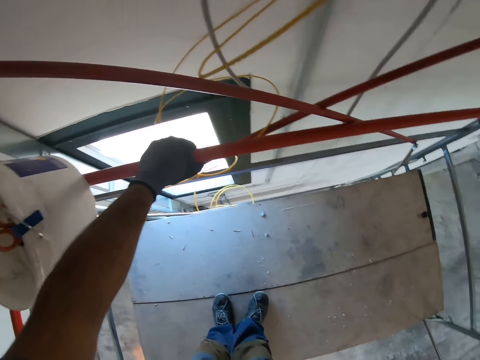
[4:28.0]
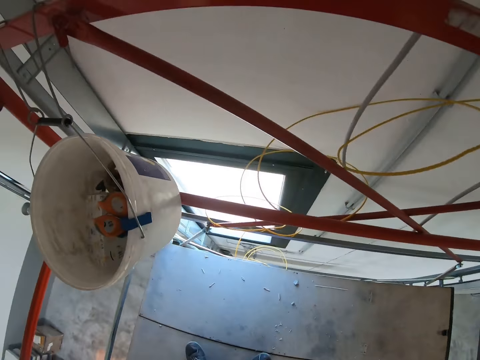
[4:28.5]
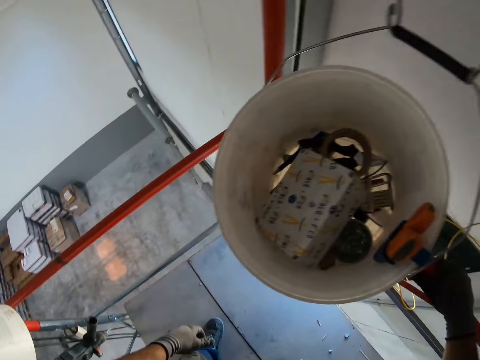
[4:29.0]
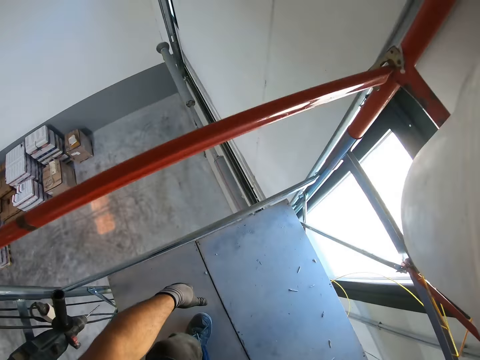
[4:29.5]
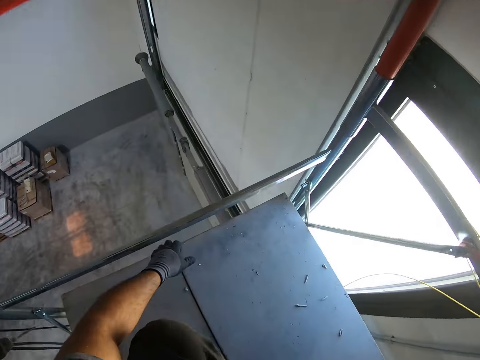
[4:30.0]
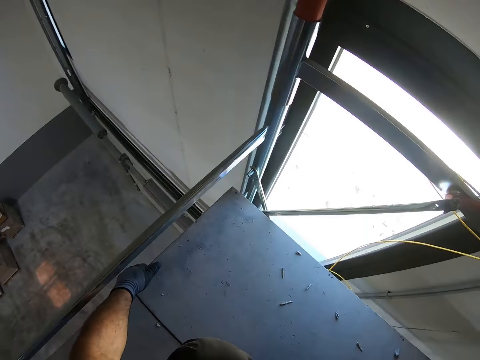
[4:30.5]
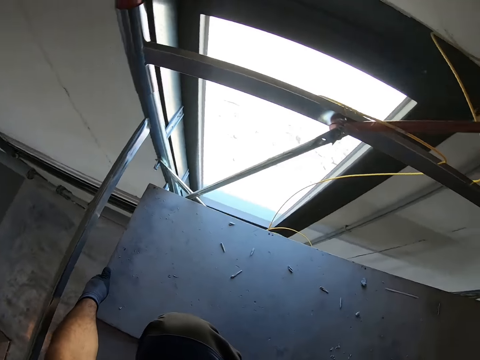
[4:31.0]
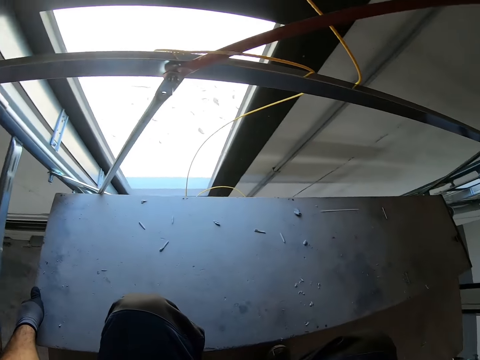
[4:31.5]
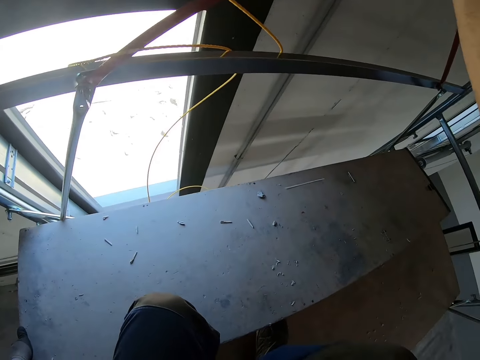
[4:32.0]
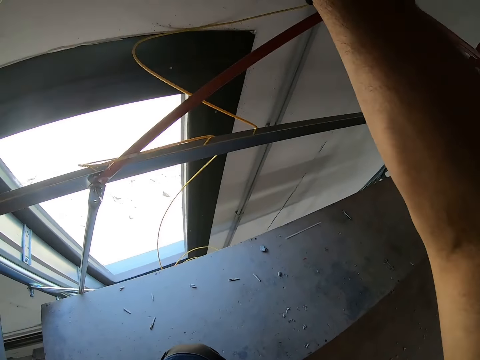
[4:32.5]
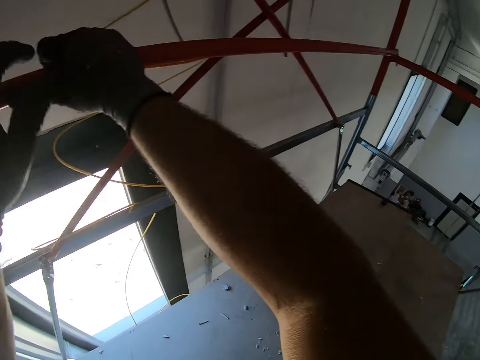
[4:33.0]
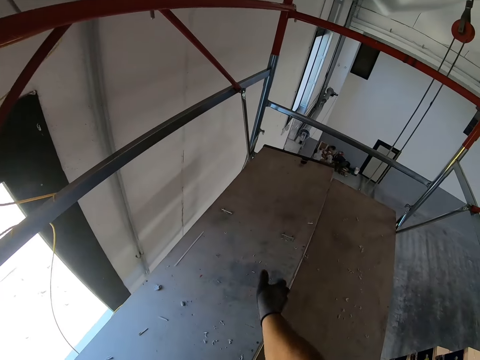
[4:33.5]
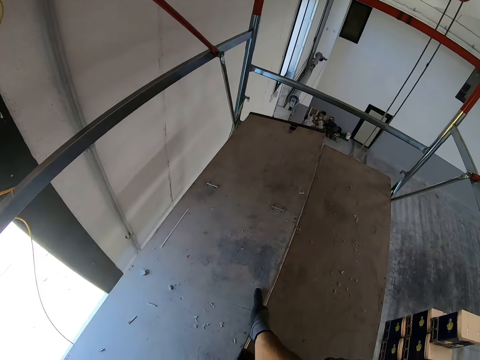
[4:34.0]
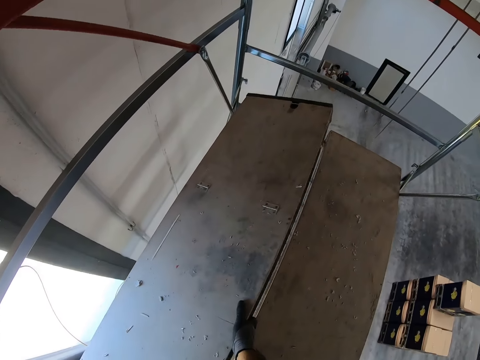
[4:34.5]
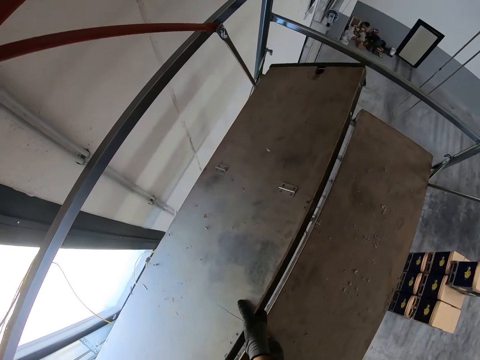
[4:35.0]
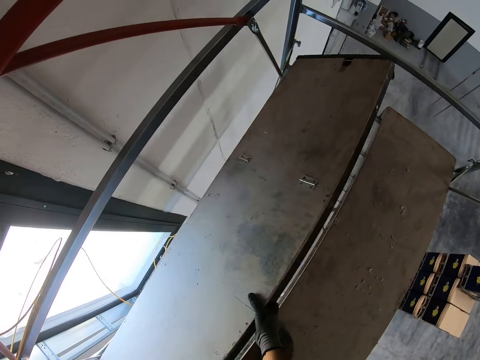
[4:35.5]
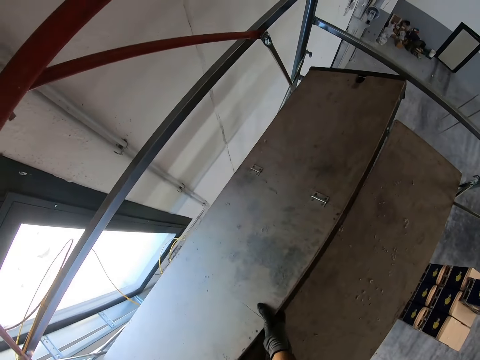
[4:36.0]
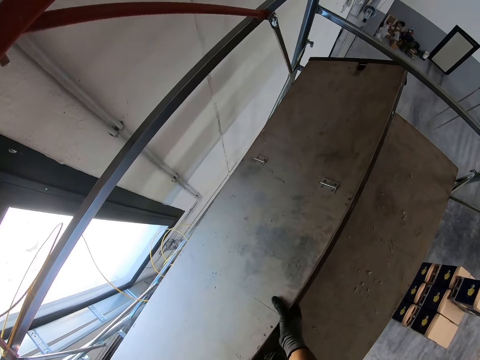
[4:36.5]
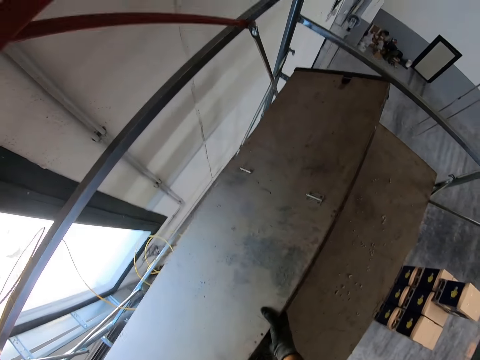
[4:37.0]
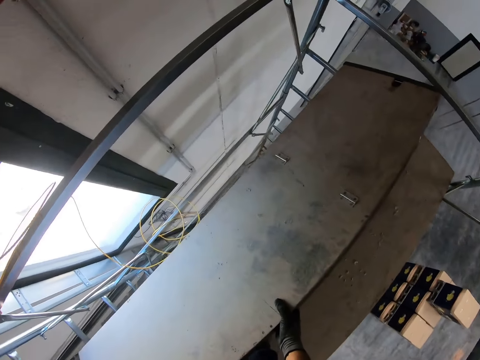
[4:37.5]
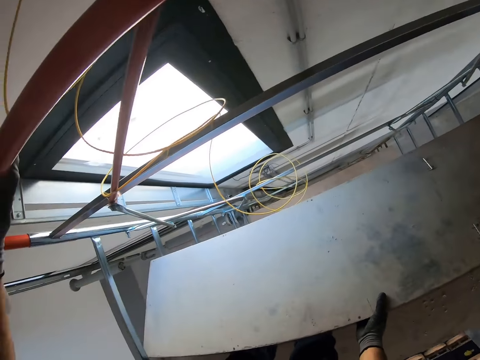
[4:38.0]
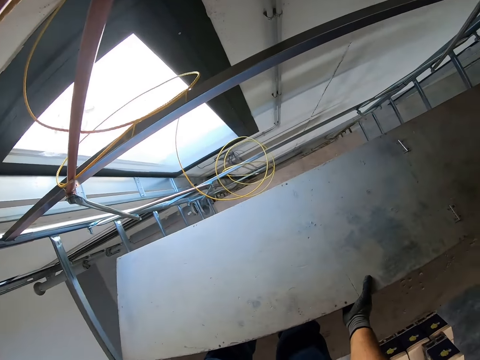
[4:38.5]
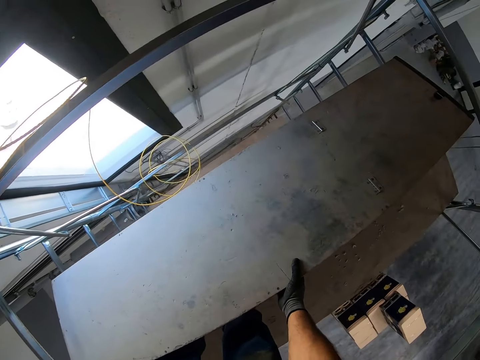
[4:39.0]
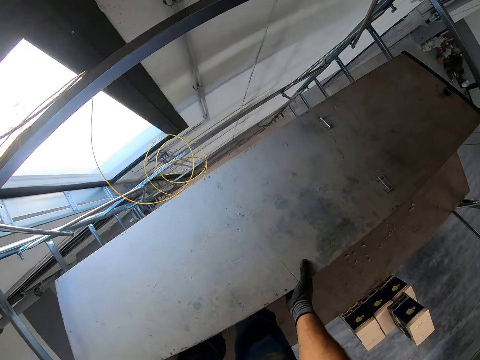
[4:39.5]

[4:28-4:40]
The camera wearer moves towards the bucket. They squat down. They move the platform. They lift the floor wood.

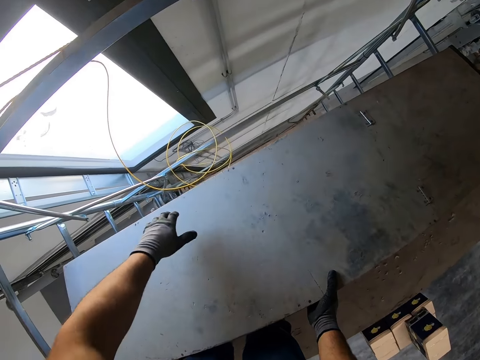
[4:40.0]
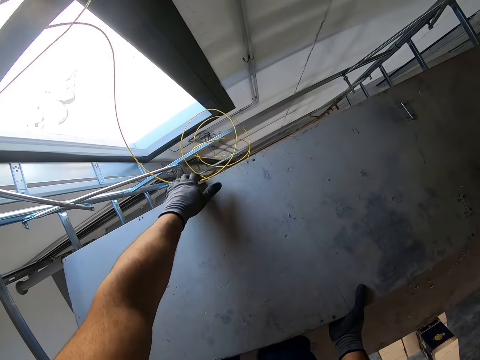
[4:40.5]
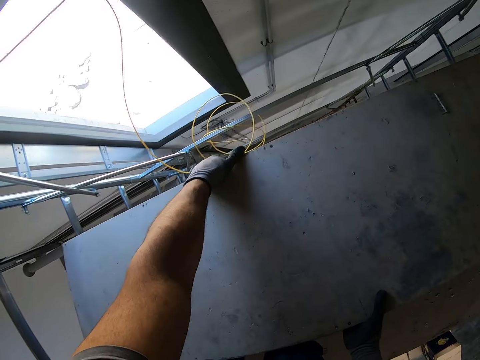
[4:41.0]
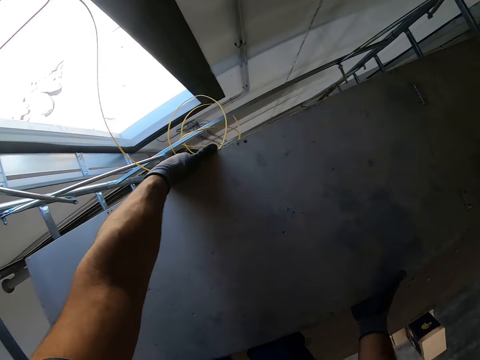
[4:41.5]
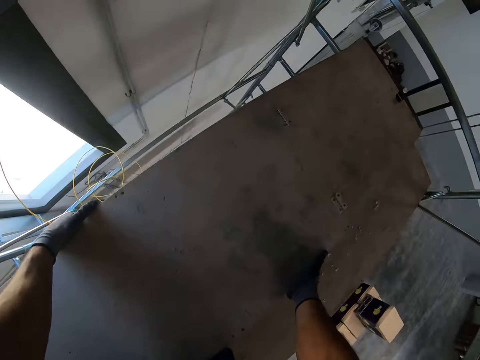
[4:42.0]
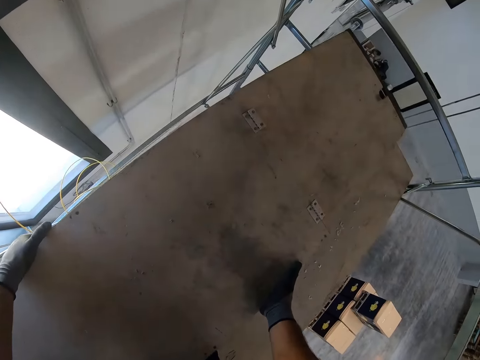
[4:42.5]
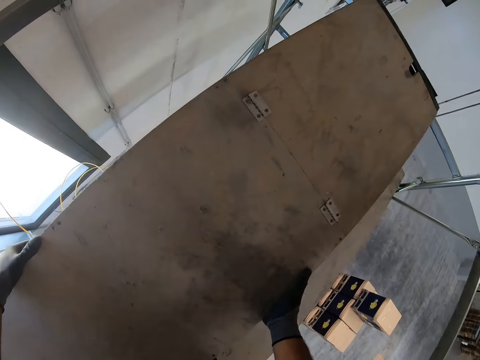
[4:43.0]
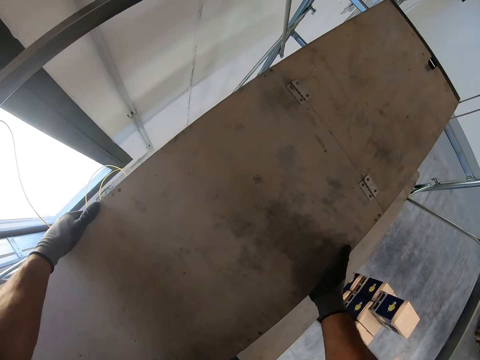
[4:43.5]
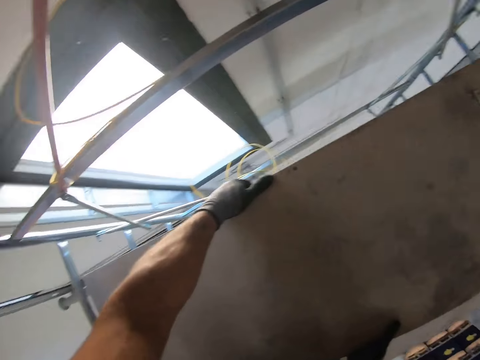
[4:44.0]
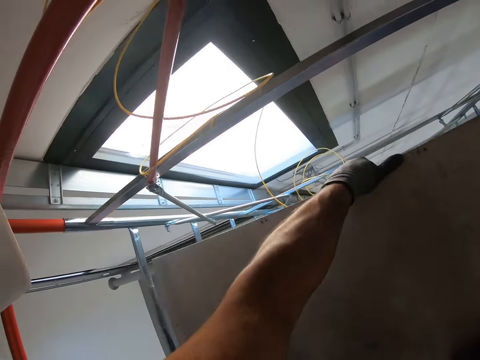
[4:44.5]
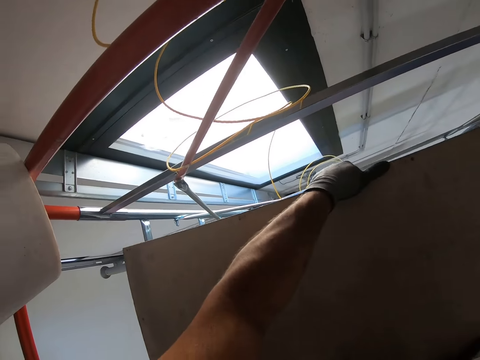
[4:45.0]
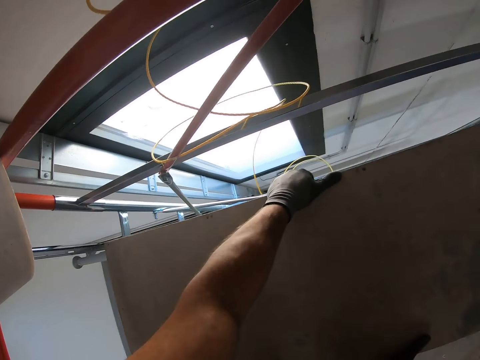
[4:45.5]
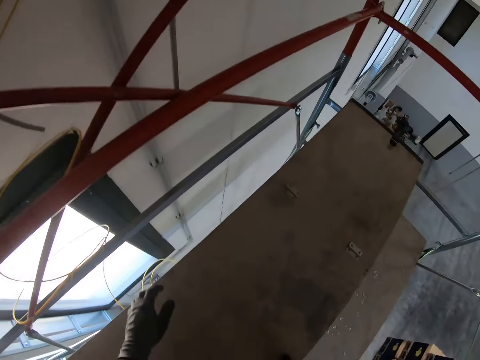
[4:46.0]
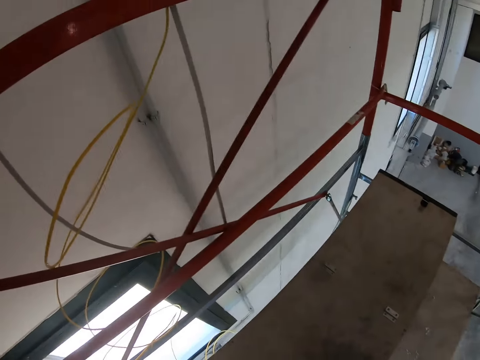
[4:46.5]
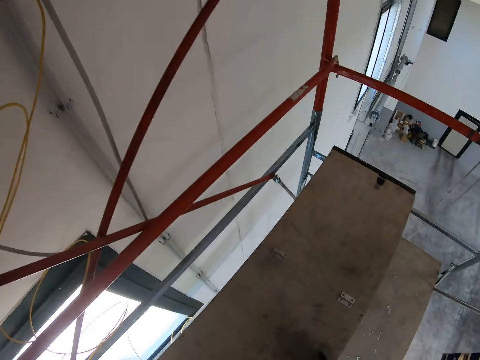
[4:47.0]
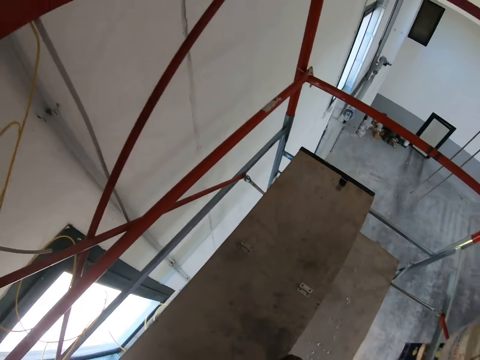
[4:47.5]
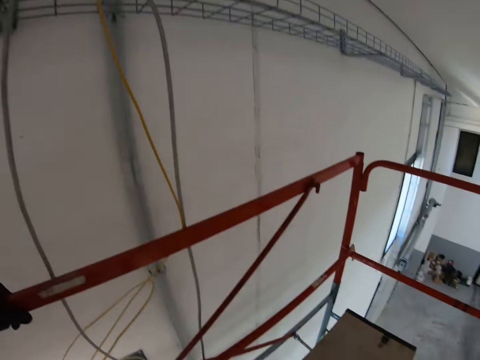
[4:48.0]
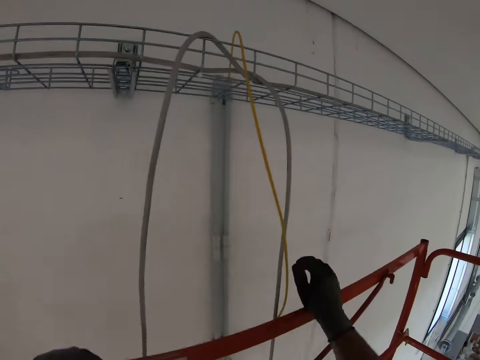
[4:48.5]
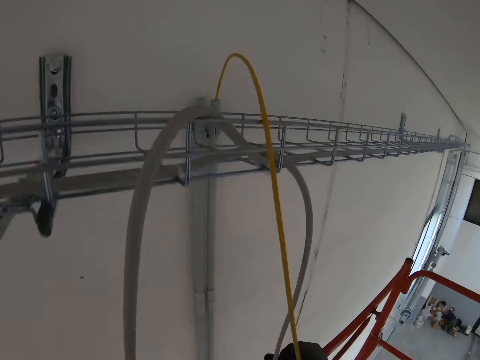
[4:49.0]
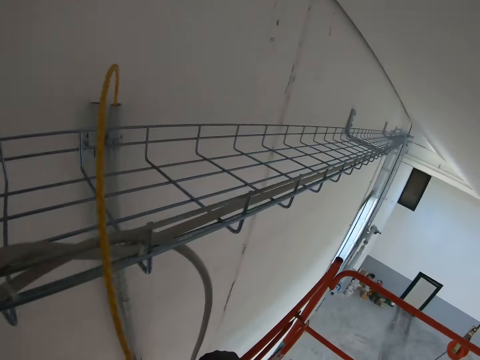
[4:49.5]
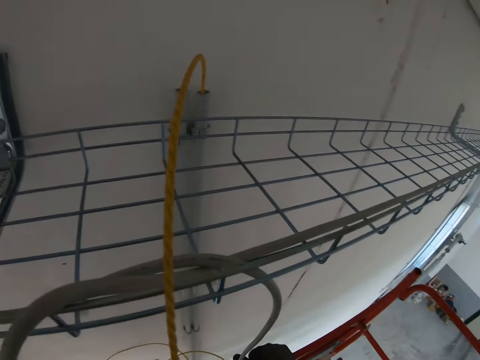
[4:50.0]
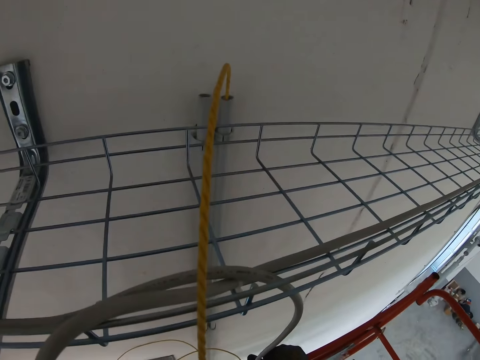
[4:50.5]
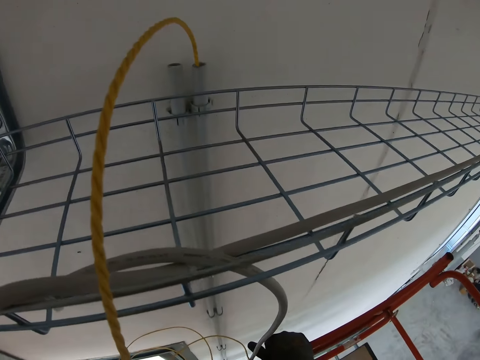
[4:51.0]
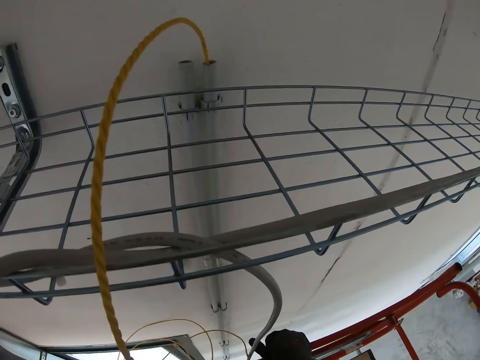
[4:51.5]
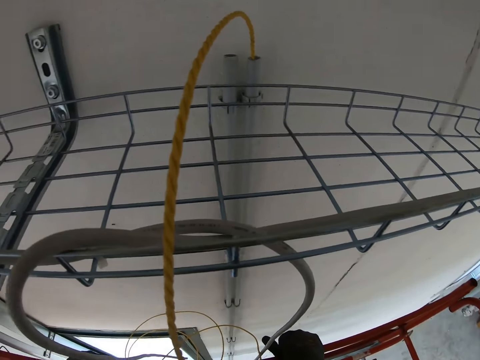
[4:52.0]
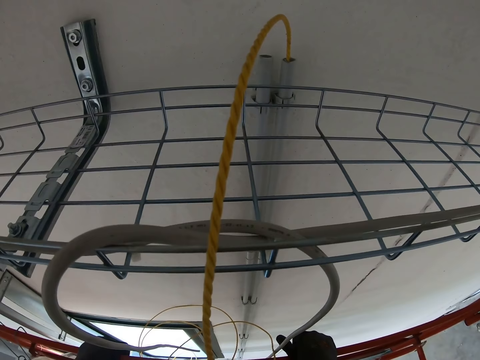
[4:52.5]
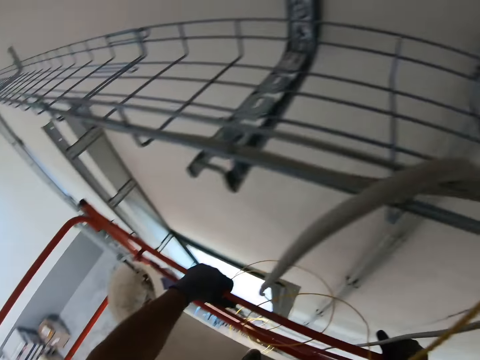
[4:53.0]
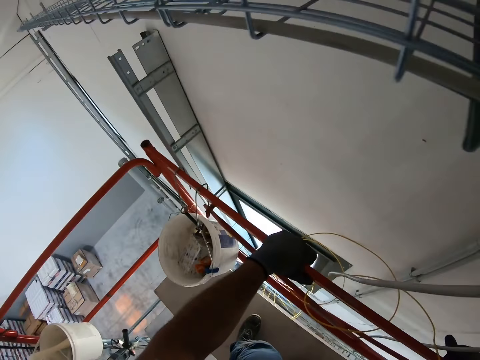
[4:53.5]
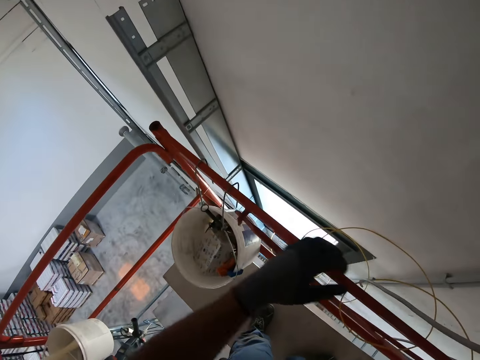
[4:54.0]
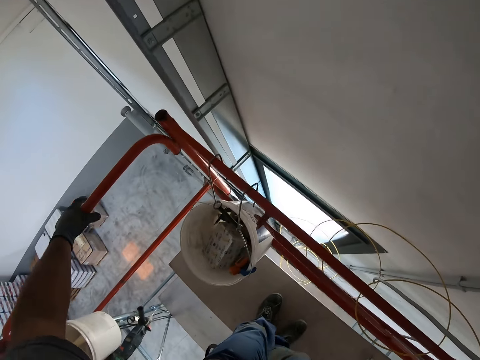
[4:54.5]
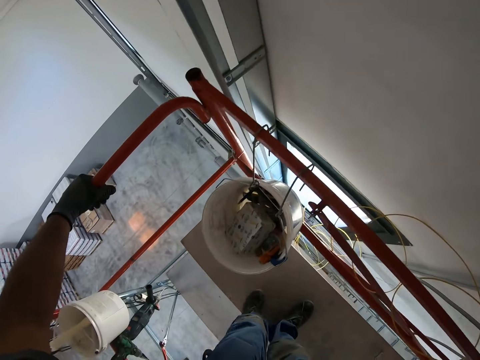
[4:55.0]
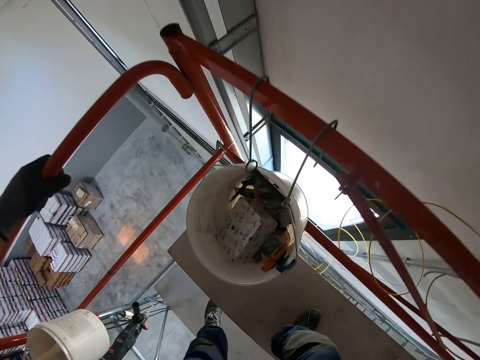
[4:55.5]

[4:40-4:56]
The camera wearer picks up the platform or floor board. He places the platform on the scaffold between two rails. He steps on the floor board and holds a rail with his hand. He moves towards the wall. He holds the rail with both hands. He stares at the pipes. He moves to the lower platform on the scaffold.
